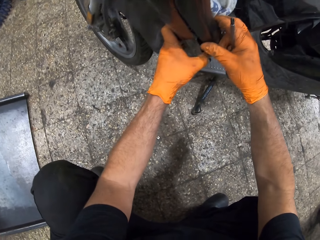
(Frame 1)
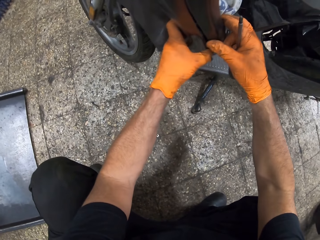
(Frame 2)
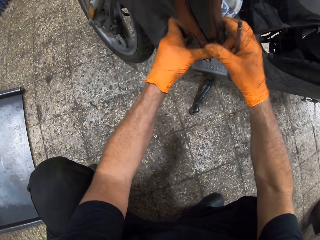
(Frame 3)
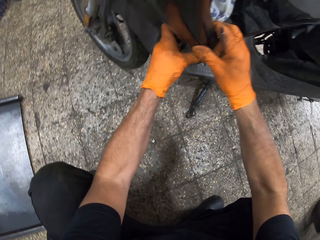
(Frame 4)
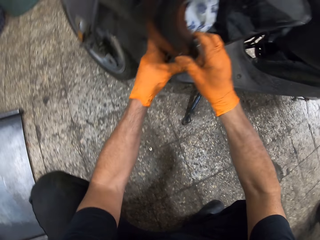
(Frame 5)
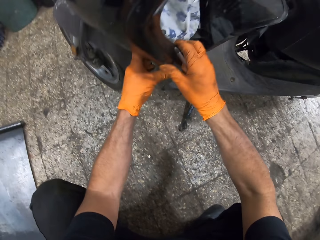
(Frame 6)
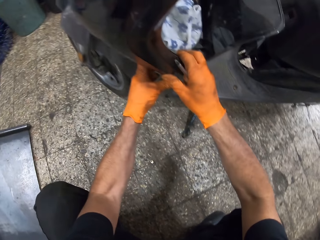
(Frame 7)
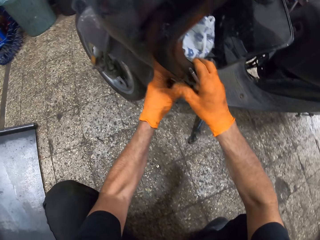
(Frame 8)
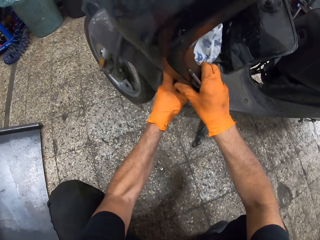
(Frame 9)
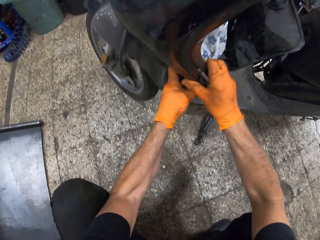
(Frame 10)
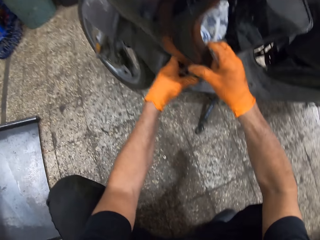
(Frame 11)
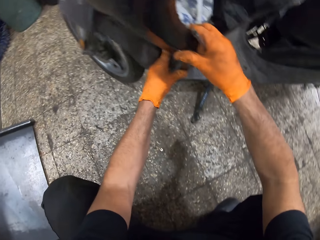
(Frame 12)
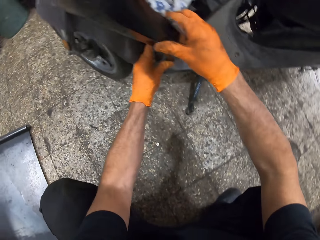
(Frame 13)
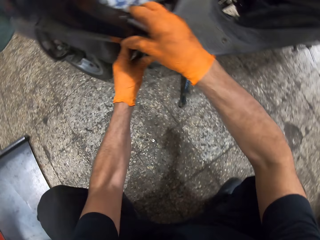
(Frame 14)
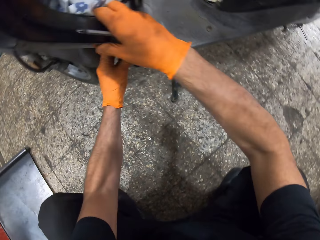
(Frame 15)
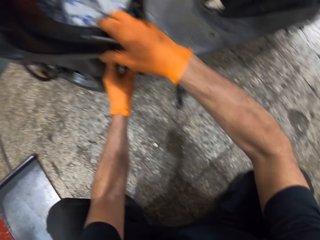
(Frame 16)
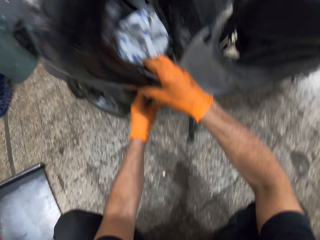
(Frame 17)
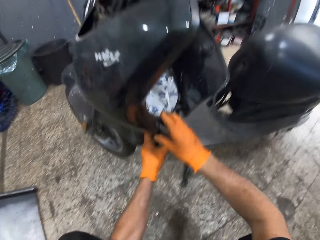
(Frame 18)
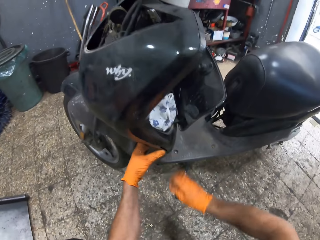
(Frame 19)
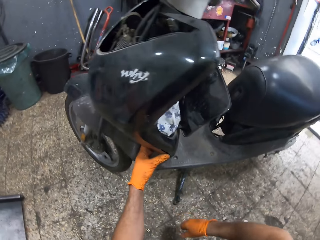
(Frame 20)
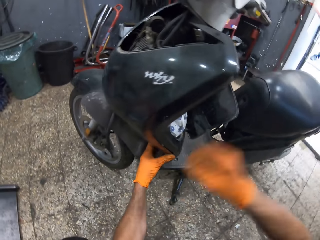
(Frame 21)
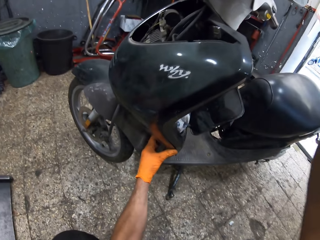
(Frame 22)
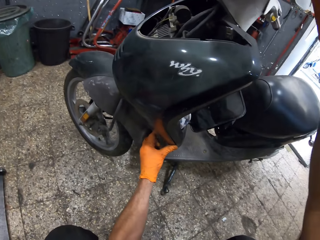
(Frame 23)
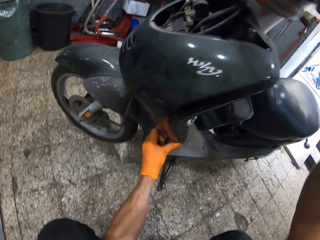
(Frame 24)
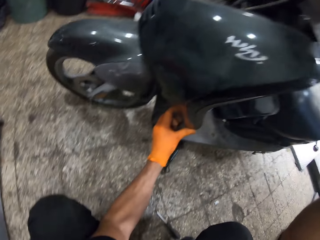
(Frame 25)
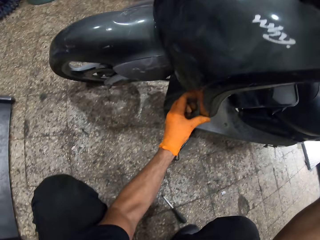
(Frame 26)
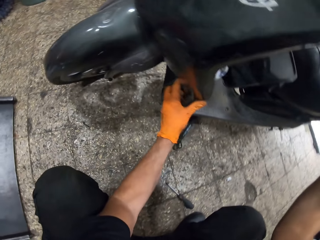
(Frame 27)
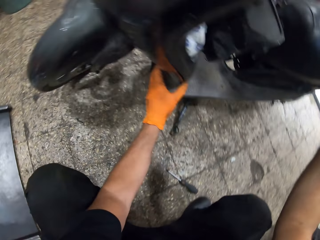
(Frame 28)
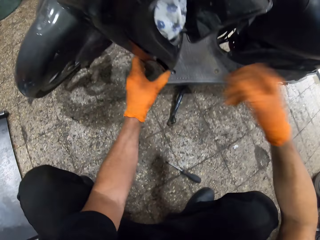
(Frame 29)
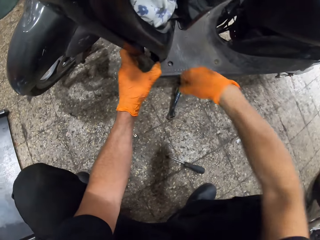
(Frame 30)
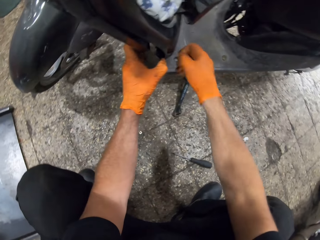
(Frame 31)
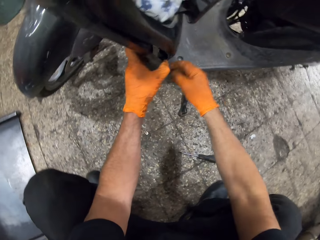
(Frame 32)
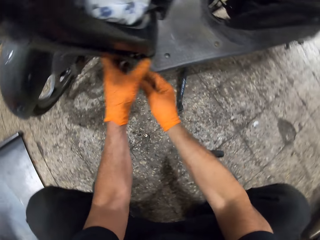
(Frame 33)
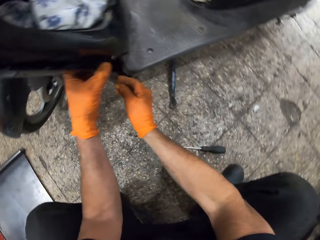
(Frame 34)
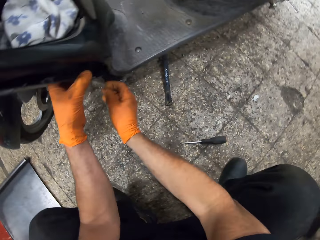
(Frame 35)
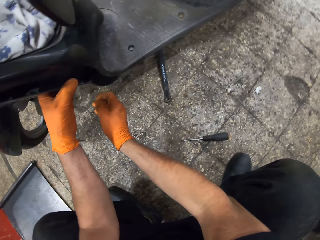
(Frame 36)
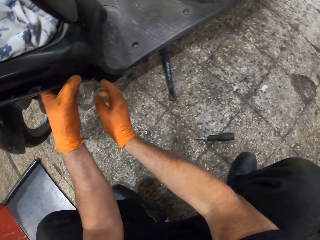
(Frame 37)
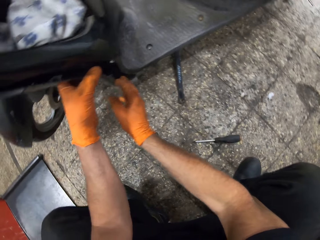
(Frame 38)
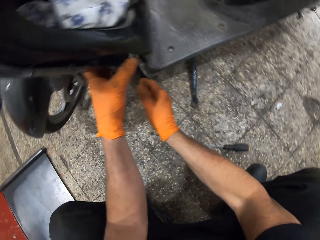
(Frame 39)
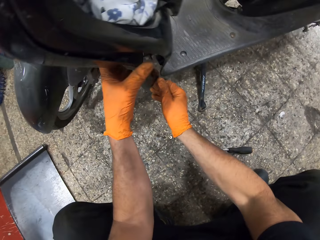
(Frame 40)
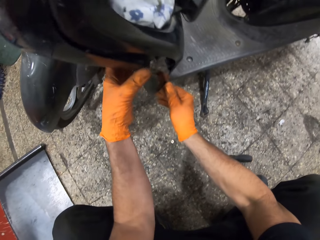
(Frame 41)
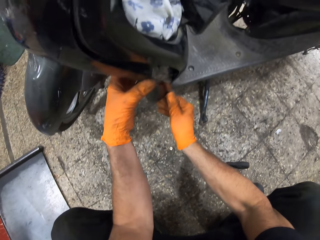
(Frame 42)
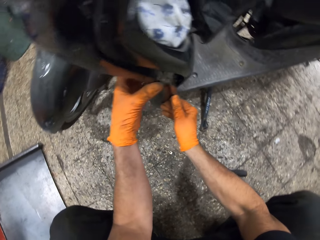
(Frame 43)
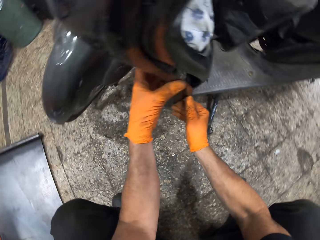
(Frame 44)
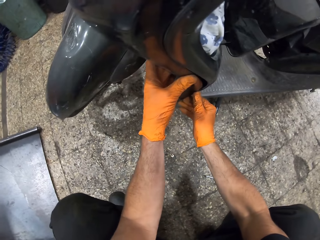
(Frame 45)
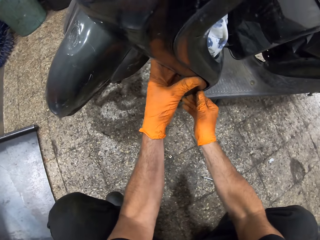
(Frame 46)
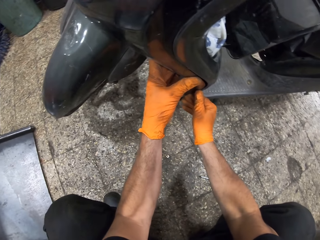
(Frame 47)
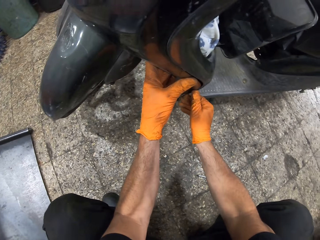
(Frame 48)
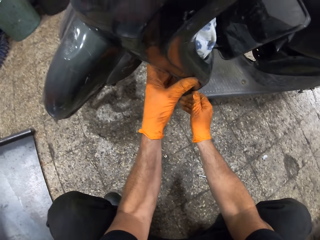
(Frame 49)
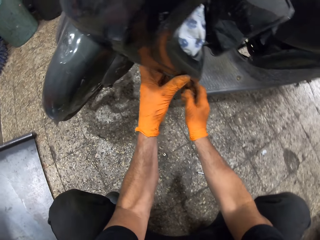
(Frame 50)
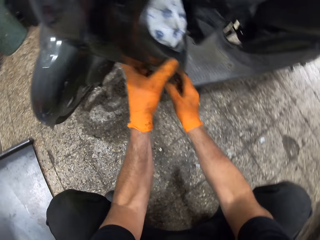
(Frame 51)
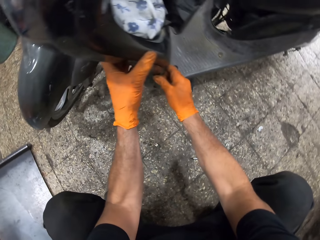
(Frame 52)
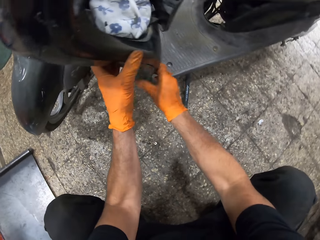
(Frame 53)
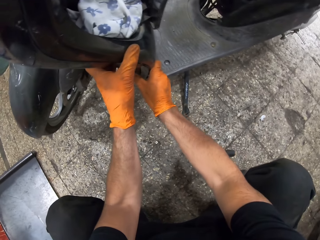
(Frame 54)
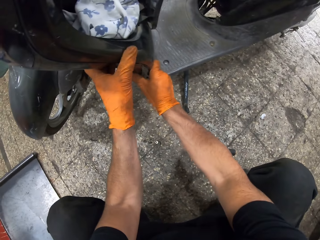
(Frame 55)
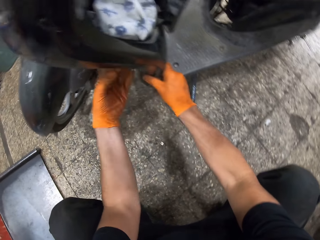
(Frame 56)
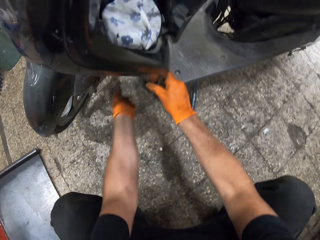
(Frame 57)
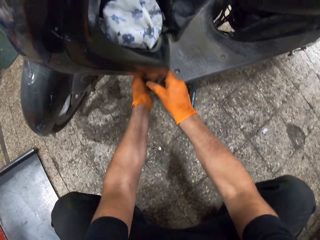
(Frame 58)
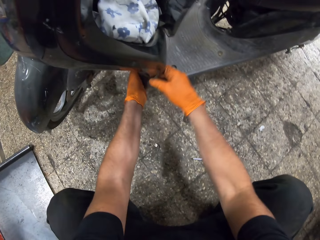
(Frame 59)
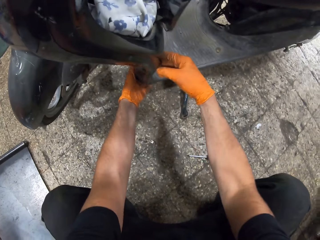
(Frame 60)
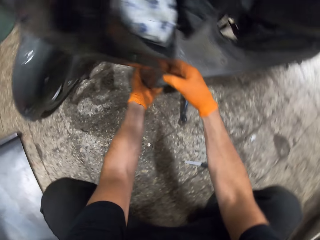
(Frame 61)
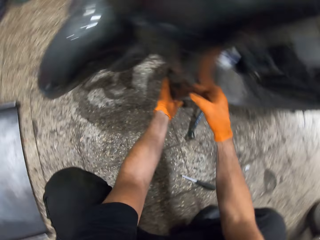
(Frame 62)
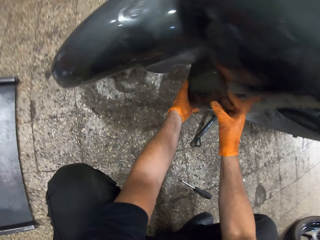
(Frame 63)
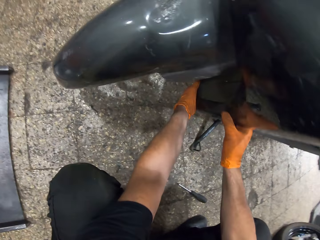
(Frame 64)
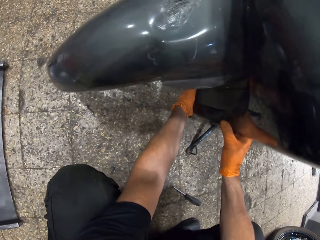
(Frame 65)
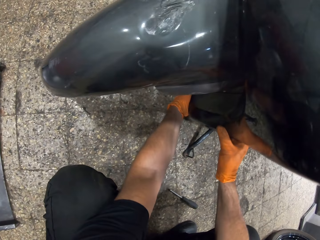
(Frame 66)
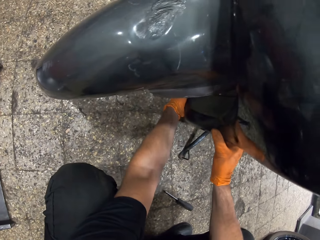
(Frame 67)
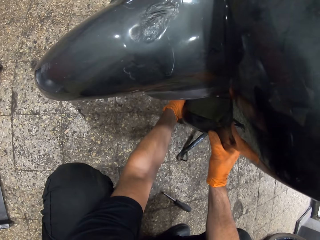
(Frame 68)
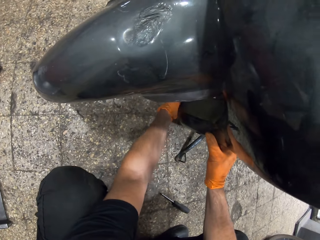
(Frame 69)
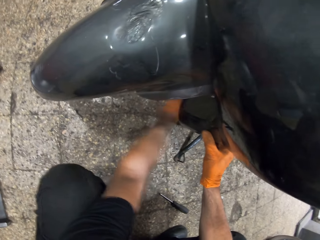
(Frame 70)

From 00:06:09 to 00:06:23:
The camera wearer pushes the motorbike body tight. They put down the screwdriver. They turn the front of the scooter motorcycle. They push the motorbike body tight. They adjust the scooter motorcycle's front cover.

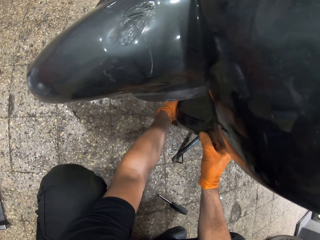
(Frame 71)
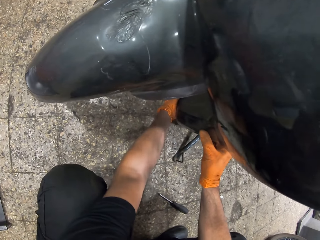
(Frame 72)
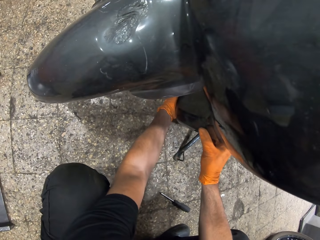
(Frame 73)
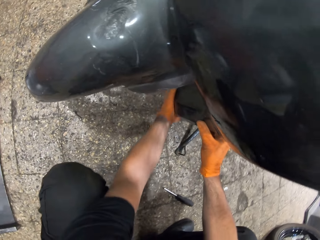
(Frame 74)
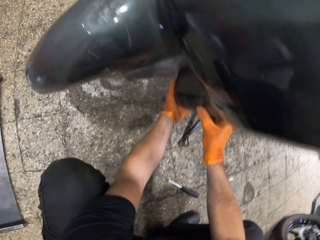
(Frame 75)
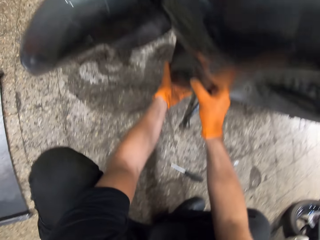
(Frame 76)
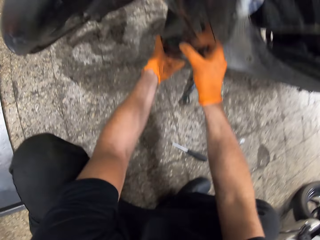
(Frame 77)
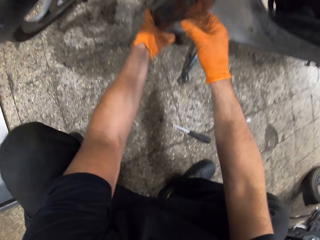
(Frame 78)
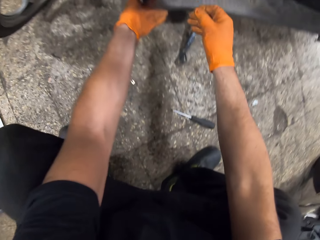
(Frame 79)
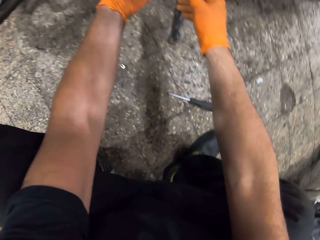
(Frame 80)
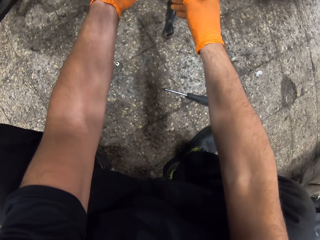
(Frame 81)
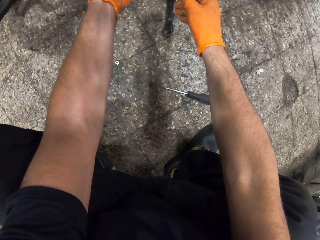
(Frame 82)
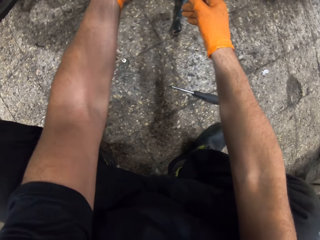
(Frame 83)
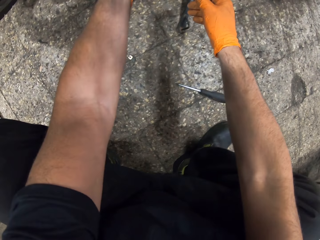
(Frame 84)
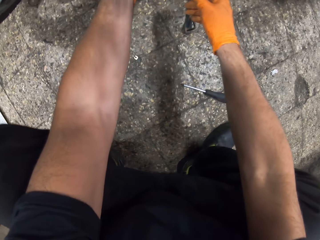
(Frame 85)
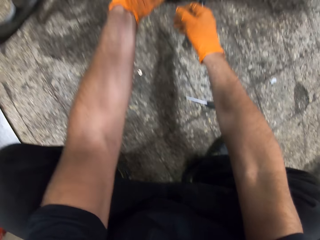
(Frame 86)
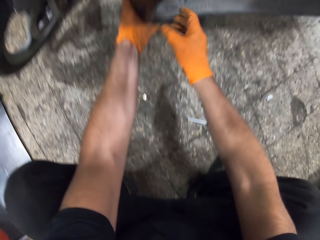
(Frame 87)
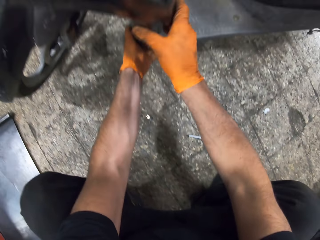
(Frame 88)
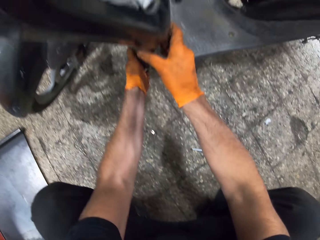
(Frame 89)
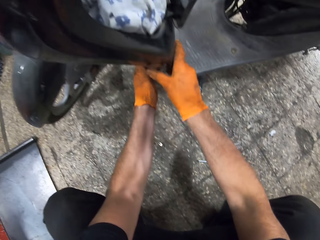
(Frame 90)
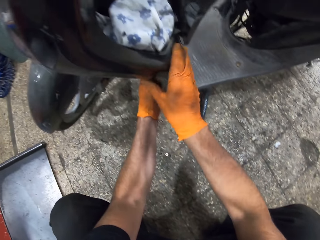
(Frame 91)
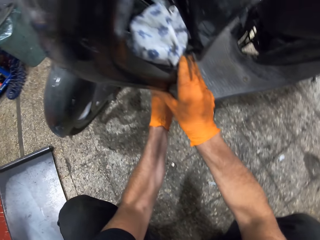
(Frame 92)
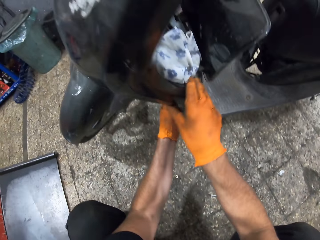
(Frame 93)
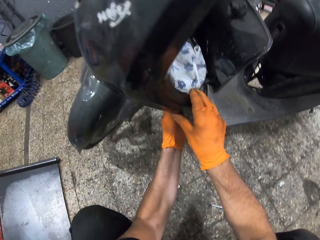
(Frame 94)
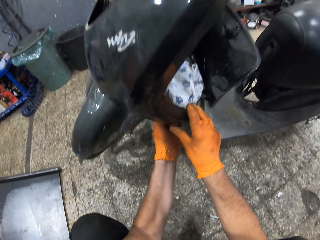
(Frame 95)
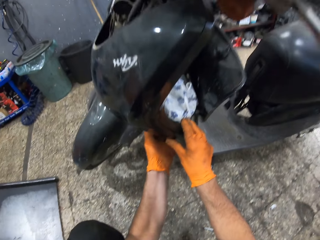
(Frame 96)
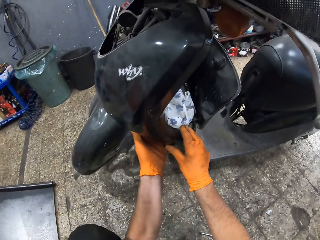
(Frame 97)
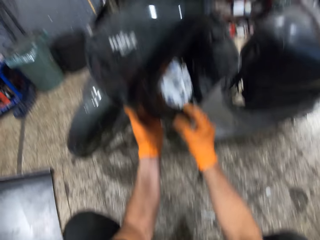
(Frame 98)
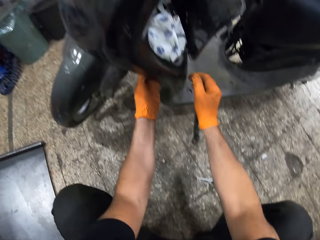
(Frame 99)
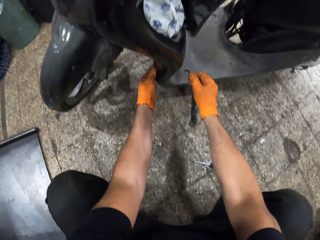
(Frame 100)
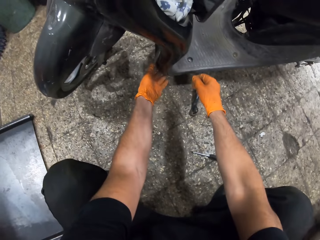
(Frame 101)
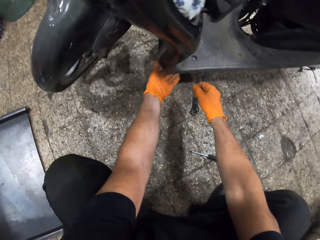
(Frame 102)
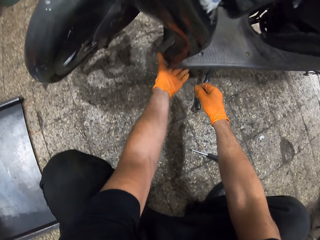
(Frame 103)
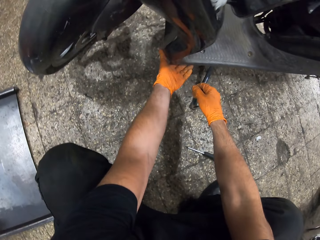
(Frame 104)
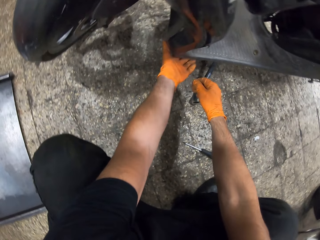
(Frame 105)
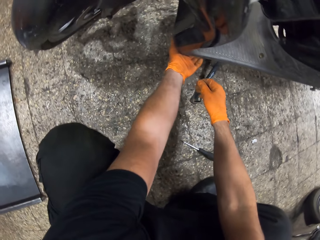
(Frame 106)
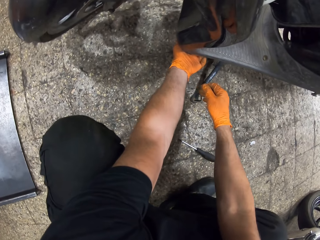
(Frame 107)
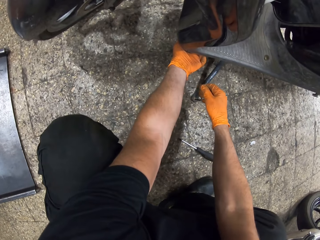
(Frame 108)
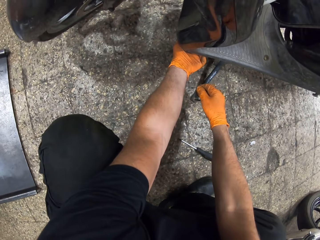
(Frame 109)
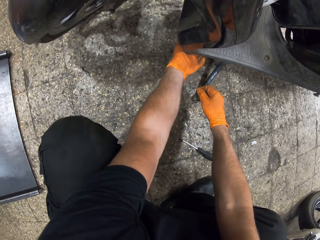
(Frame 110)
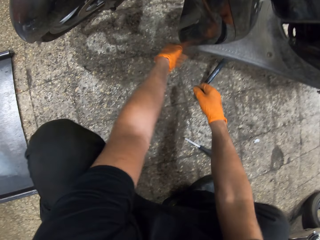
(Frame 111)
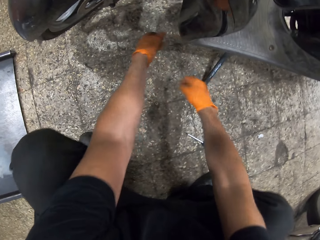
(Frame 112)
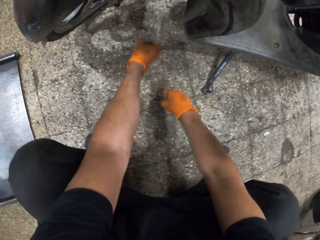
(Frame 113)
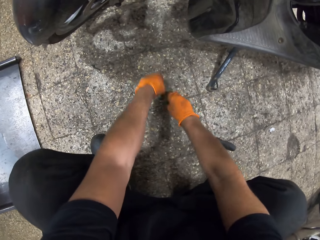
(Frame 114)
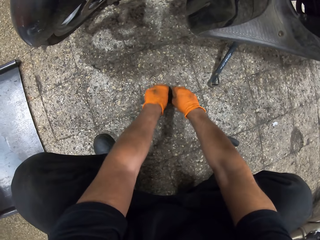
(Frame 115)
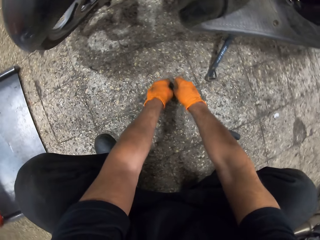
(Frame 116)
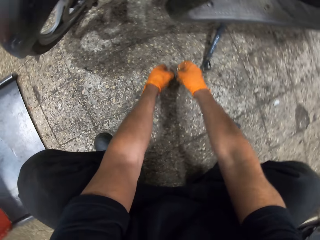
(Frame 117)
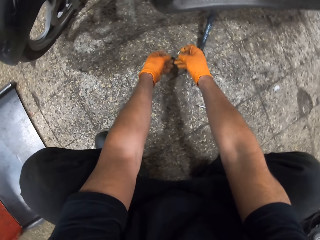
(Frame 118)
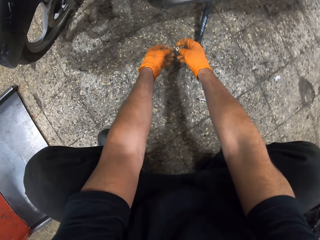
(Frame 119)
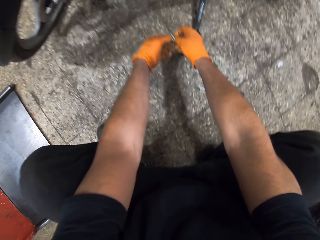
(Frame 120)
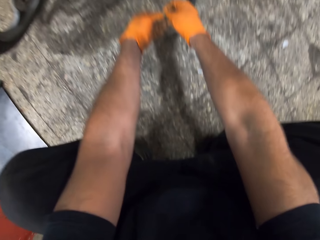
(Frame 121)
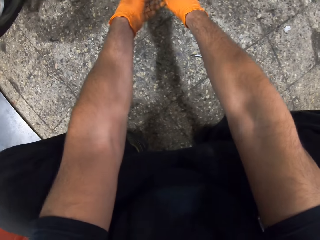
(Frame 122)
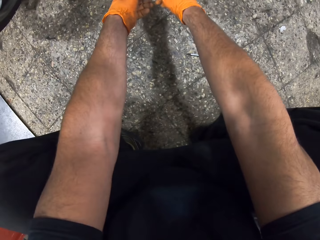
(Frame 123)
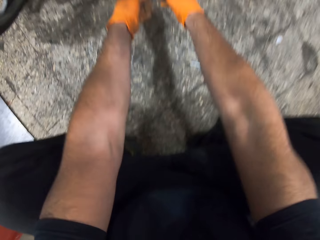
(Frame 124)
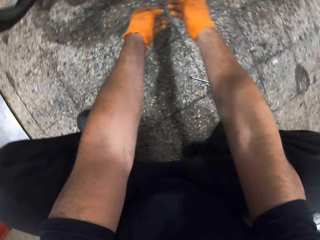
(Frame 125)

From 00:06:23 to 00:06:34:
The camera wearer picks up bolts from the ground with his hands.
